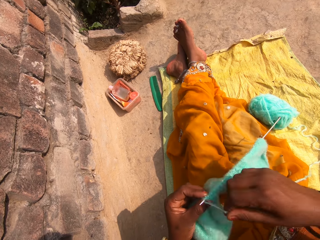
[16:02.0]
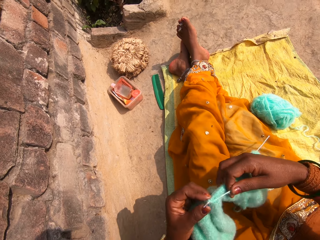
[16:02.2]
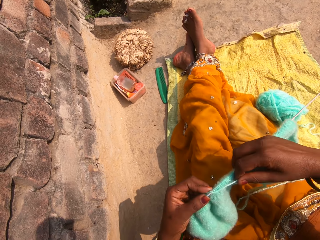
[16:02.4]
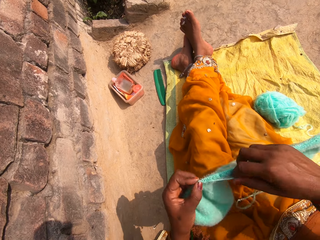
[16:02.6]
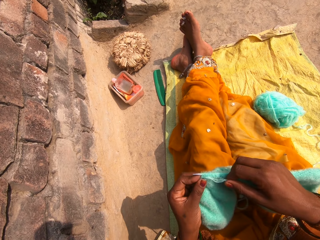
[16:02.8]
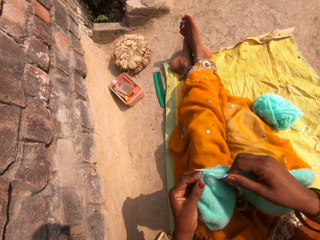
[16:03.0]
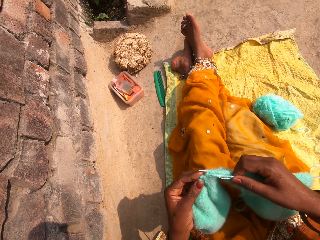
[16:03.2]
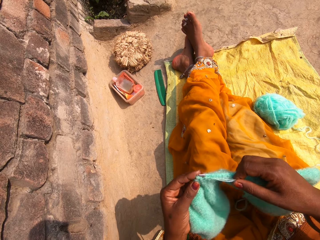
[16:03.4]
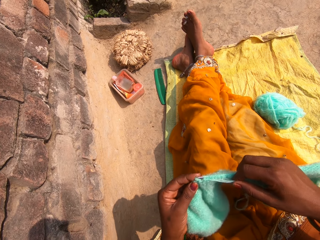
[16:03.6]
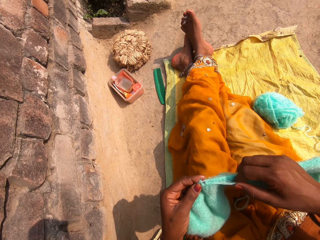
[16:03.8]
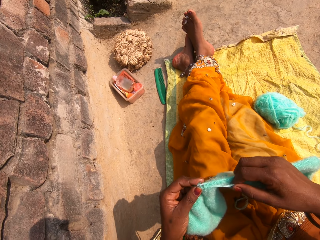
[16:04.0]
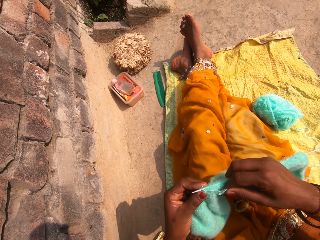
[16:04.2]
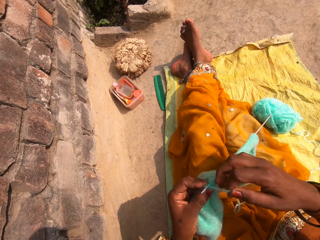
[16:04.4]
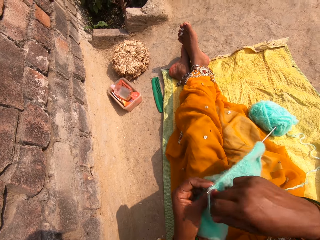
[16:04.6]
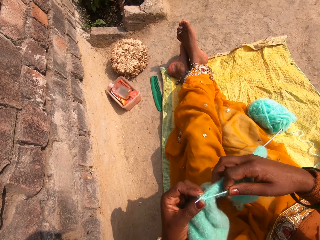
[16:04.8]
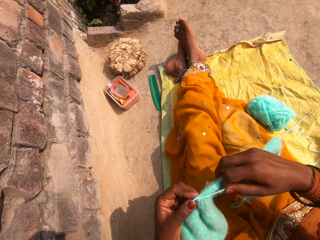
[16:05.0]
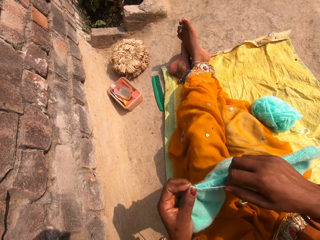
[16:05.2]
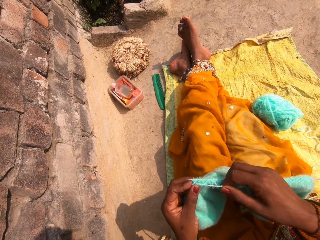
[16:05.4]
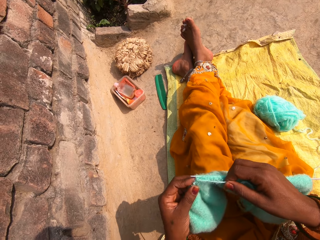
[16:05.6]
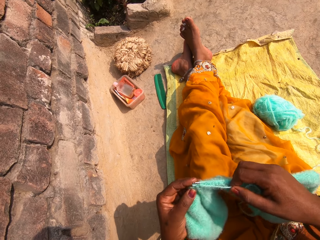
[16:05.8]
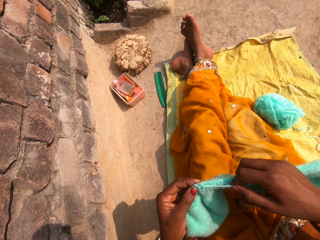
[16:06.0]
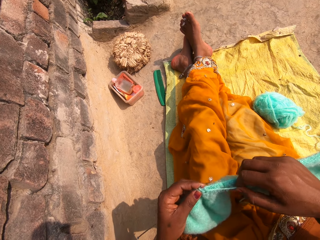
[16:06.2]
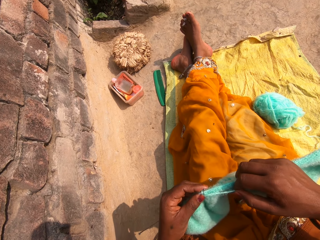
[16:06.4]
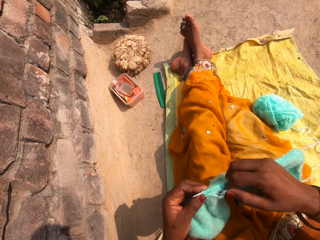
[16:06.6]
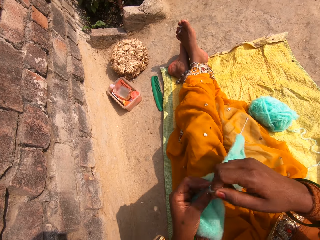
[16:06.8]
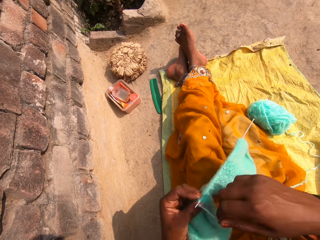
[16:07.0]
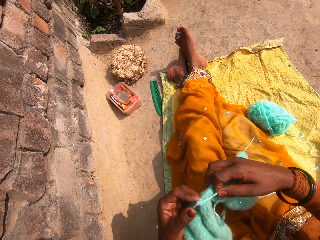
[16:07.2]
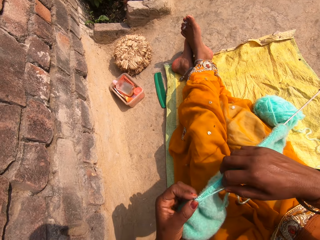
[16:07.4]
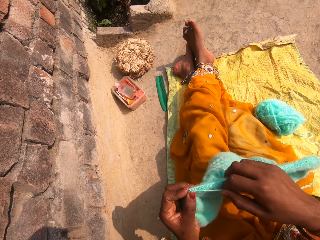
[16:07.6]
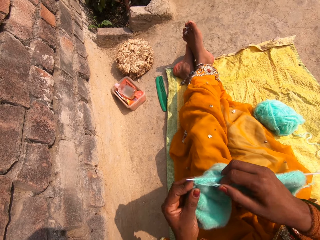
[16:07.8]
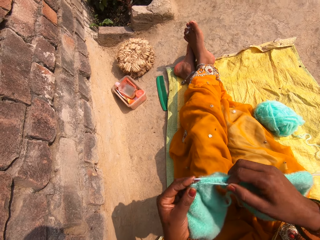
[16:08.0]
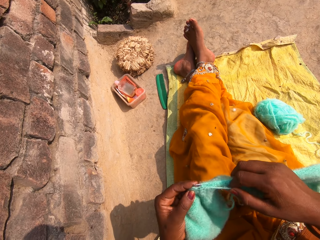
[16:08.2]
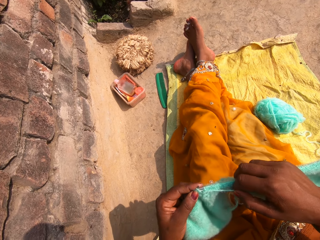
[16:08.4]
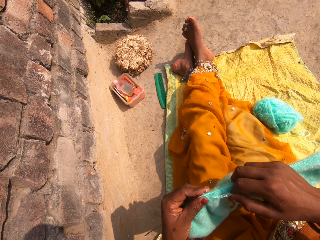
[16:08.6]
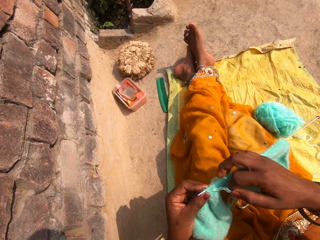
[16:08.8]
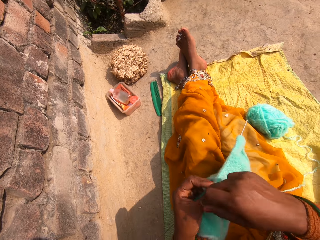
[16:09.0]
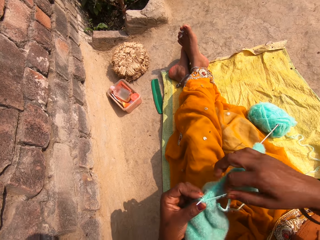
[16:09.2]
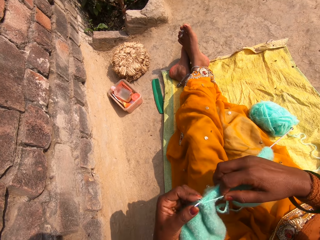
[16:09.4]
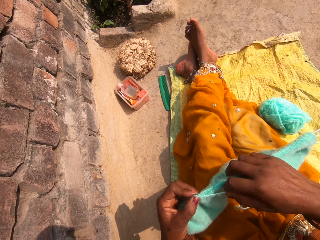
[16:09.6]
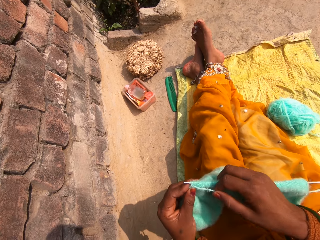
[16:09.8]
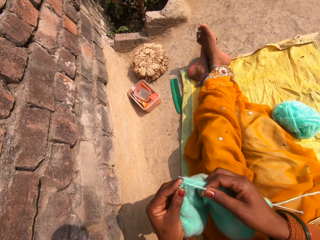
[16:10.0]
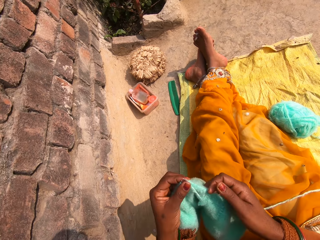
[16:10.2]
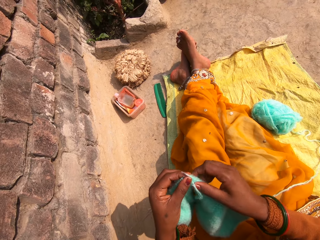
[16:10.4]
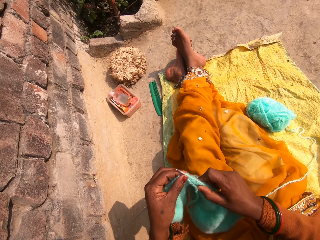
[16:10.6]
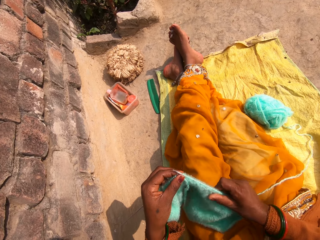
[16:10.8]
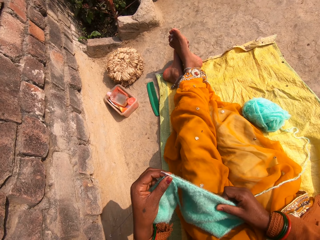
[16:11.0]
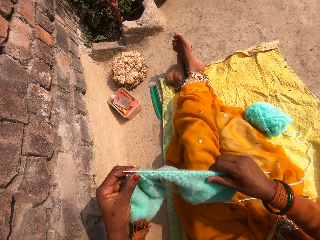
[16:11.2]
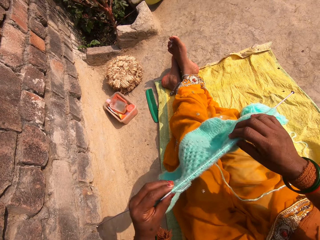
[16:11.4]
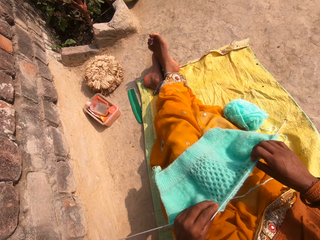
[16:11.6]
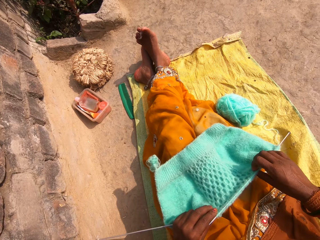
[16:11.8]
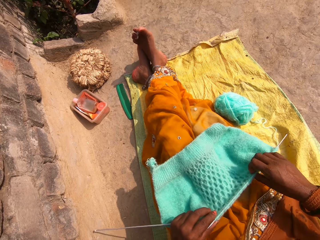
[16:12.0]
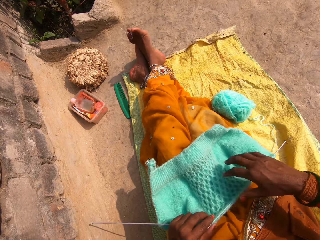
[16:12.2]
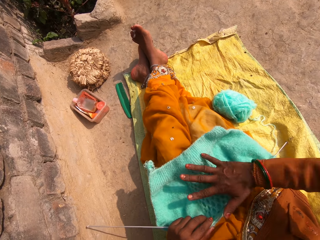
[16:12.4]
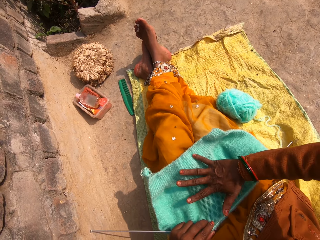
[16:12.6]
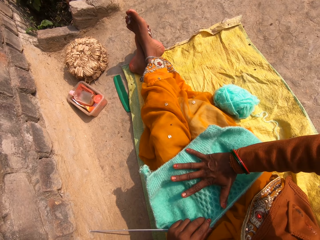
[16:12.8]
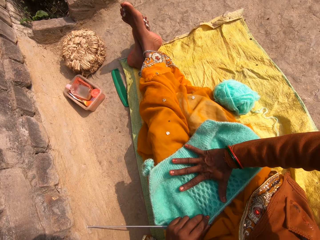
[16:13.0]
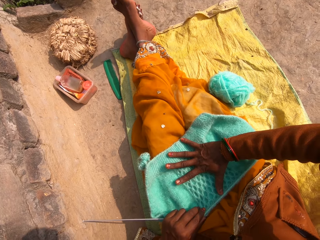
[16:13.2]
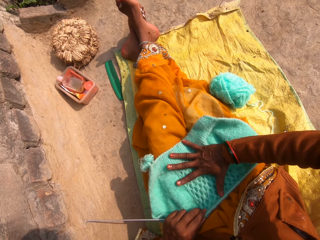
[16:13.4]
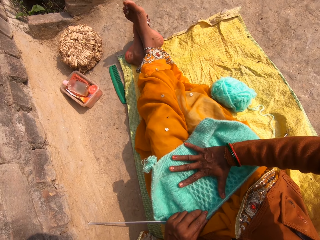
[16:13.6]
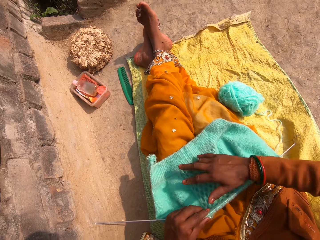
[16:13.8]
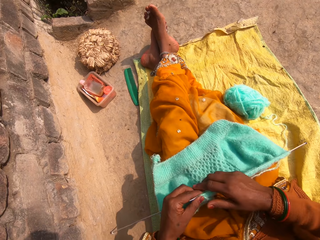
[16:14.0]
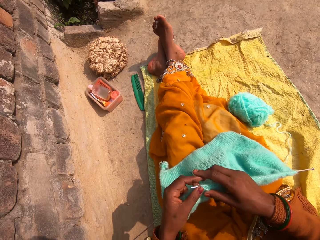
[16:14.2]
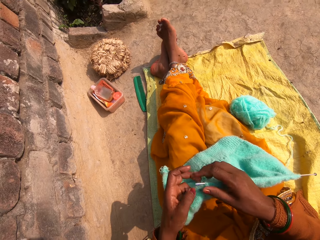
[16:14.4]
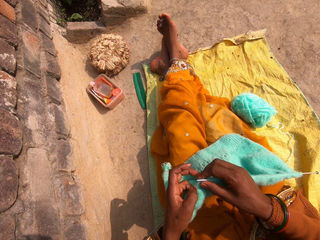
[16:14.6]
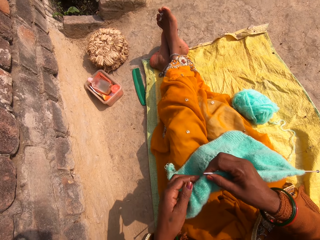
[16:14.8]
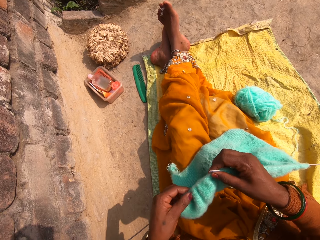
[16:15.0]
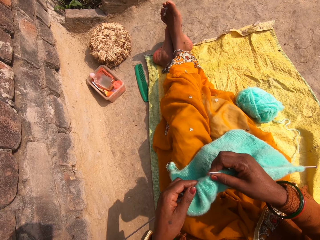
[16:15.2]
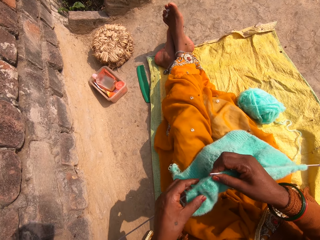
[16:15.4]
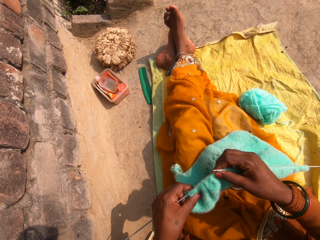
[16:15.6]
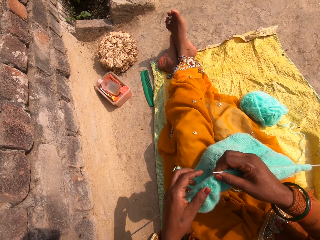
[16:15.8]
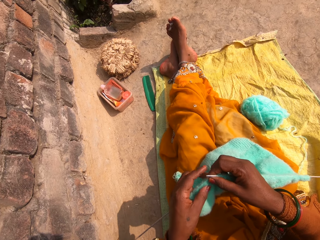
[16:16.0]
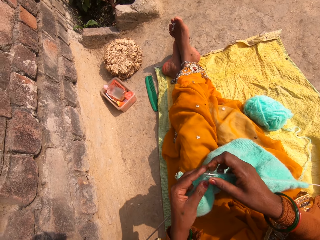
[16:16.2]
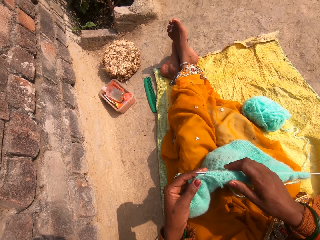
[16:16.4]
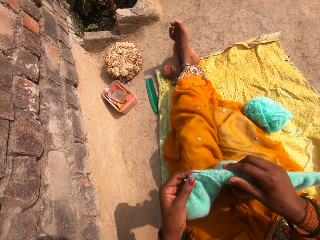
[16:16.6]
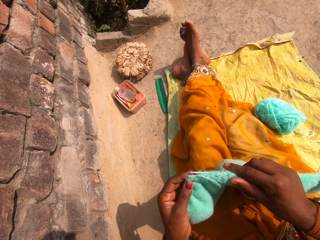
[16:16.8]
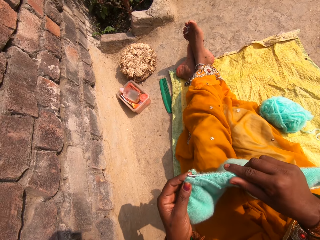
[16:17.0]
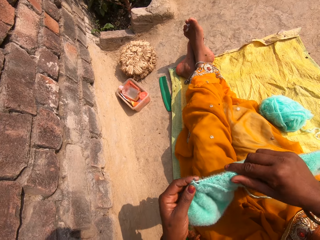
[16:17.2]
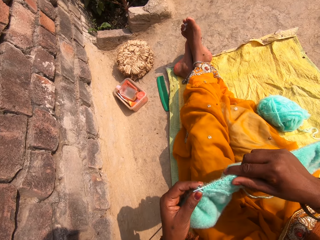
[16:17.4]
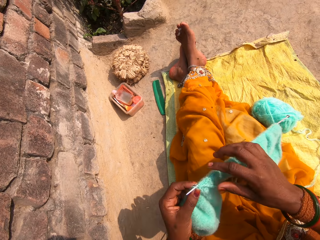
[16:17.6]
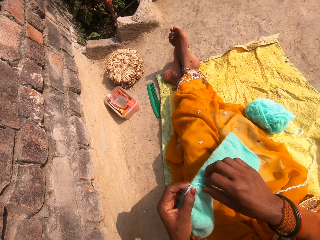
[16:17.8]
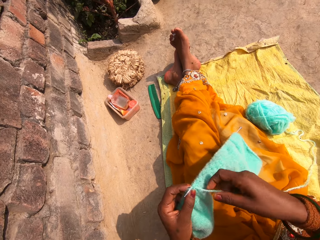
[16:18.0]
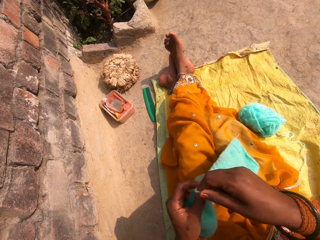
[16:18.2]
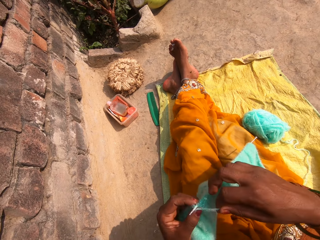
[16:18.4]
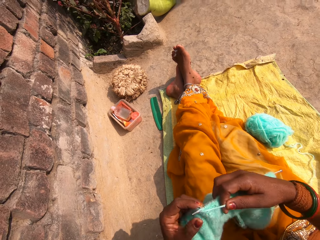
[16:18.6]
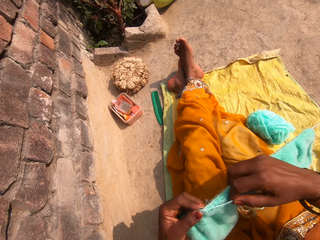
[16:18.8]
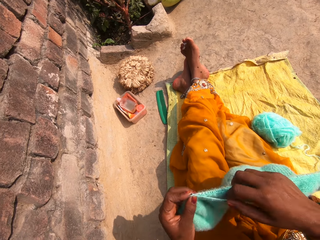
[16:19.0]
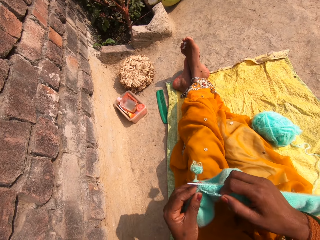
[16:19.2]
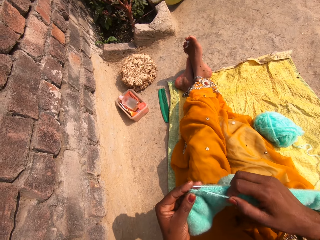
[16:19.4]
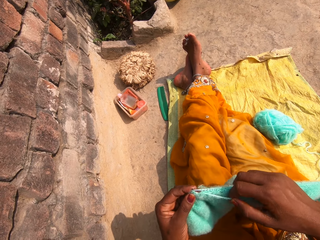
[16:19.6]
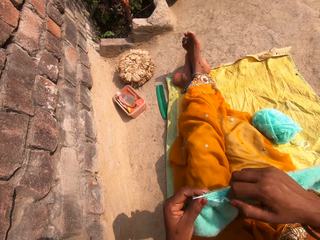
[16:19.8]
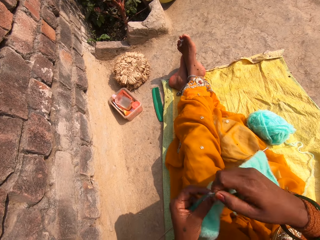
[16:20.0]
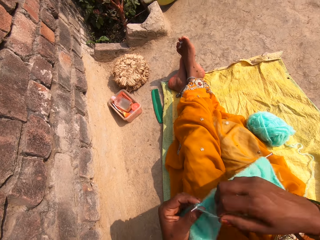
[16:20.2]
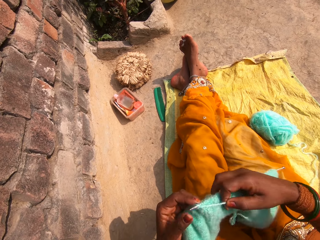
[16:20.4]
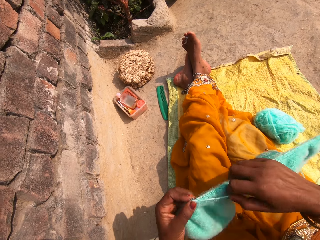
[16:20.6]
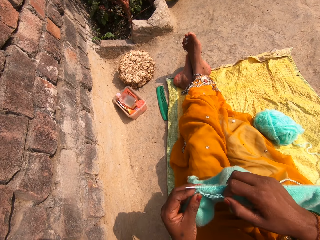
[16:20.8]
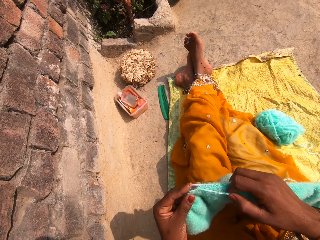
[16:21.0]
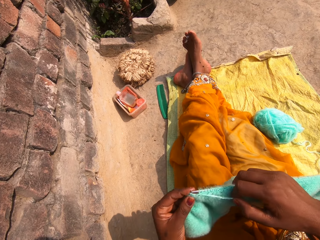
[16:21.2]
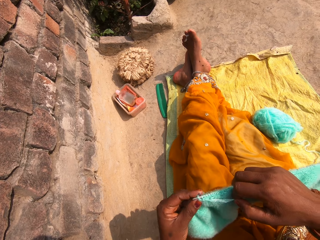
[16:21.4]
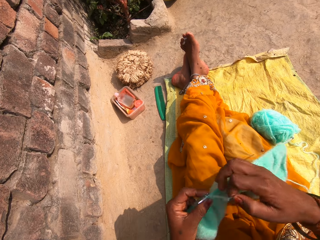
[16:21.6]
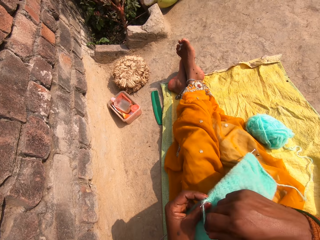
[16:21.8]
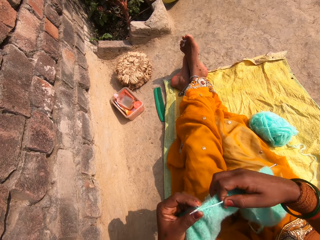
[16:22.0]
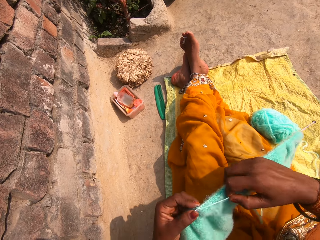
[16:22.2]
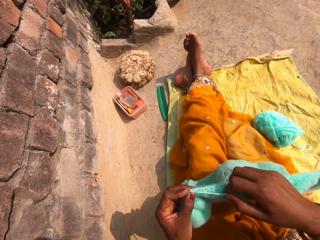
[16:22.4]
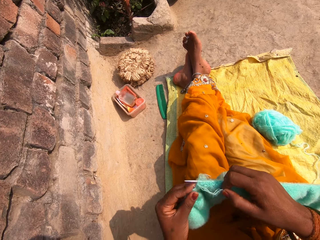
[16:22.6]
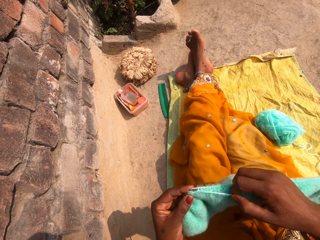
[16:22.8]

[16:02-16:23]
The camera wearer straightens a fabric. She puts the fabric on her thighs. She turns over the cloth. She places hands on the cloth. She knits the cloth. She straightens the fabric.
